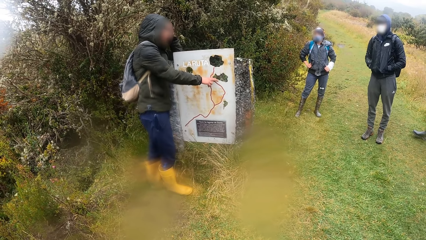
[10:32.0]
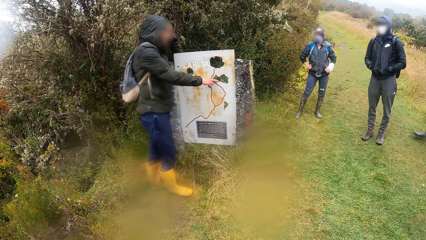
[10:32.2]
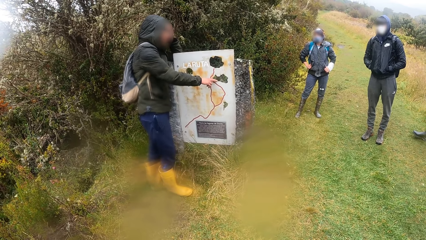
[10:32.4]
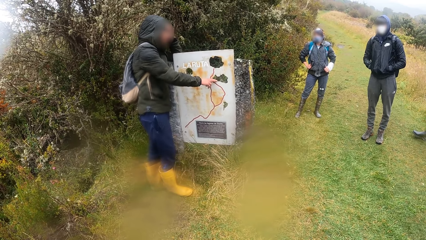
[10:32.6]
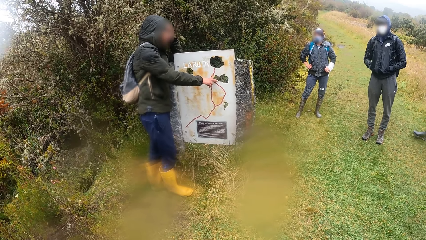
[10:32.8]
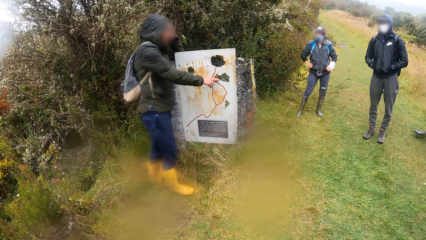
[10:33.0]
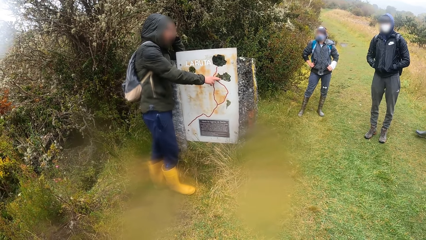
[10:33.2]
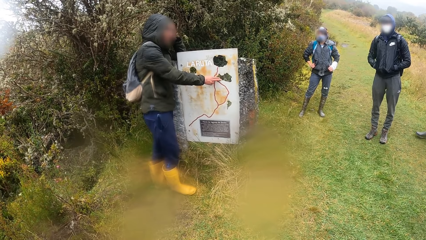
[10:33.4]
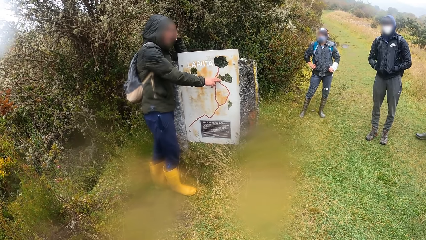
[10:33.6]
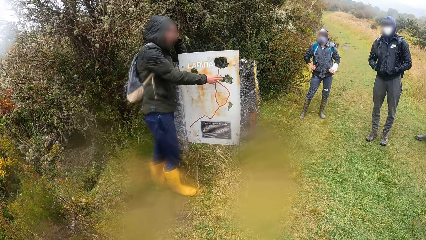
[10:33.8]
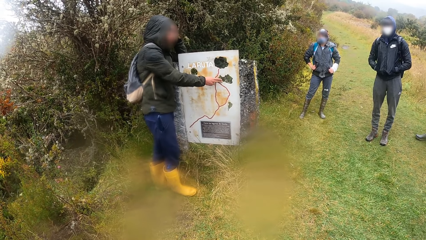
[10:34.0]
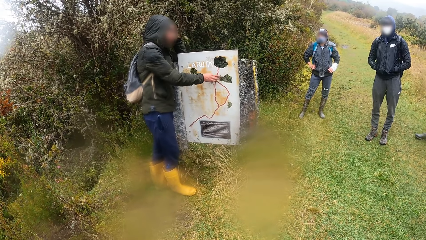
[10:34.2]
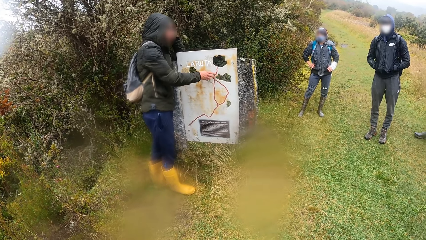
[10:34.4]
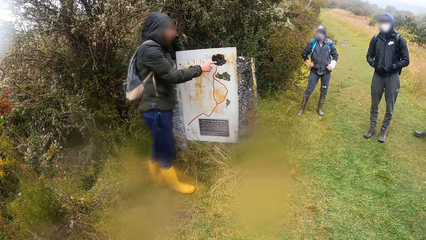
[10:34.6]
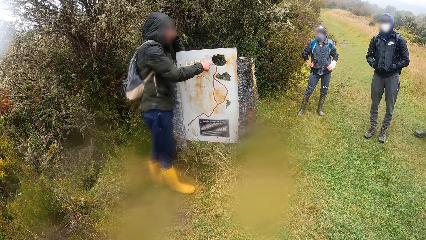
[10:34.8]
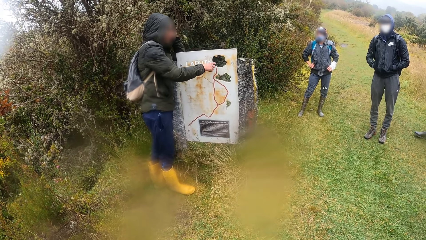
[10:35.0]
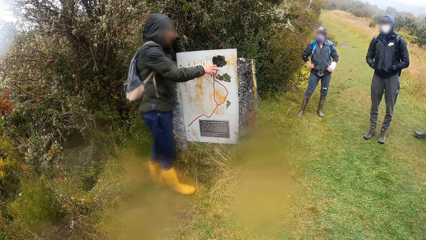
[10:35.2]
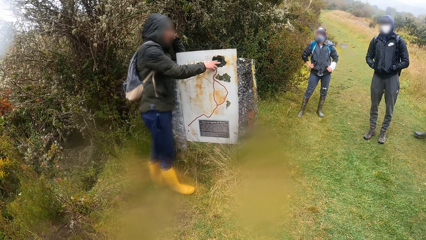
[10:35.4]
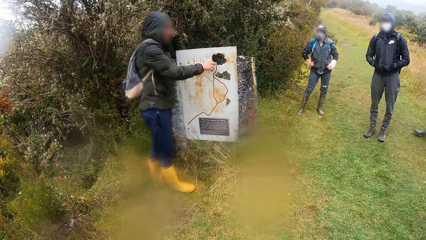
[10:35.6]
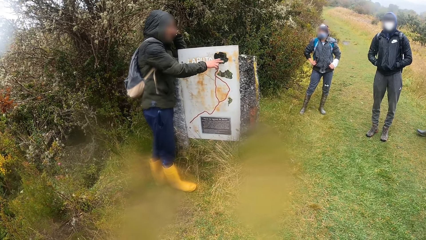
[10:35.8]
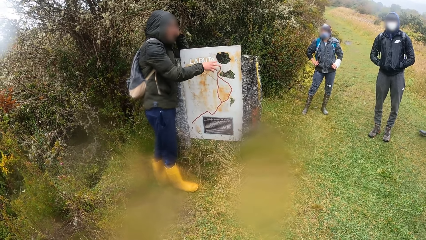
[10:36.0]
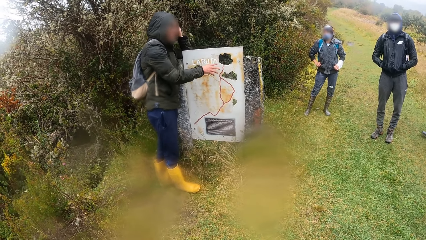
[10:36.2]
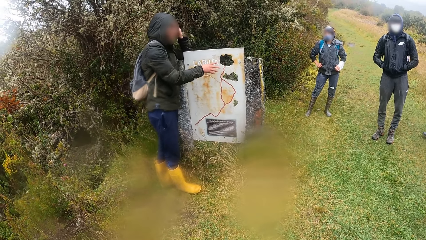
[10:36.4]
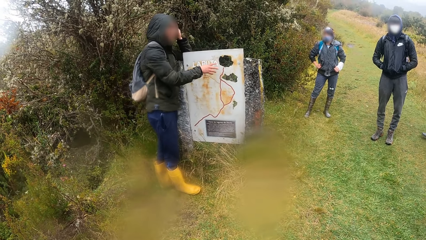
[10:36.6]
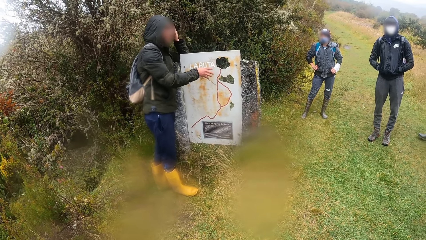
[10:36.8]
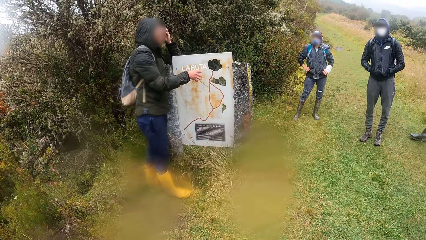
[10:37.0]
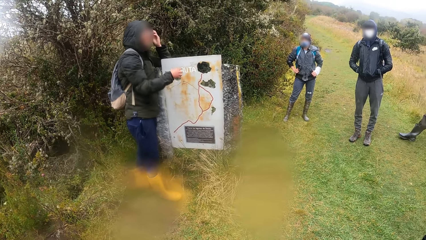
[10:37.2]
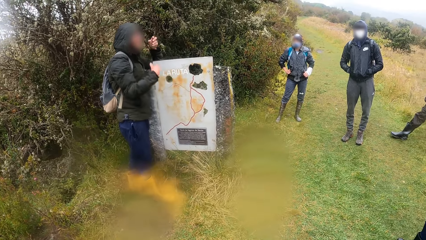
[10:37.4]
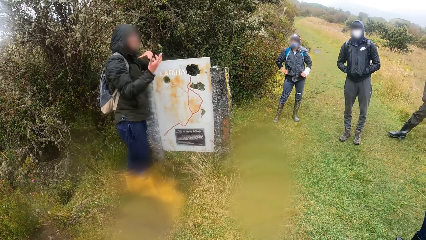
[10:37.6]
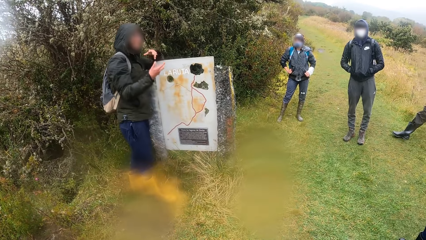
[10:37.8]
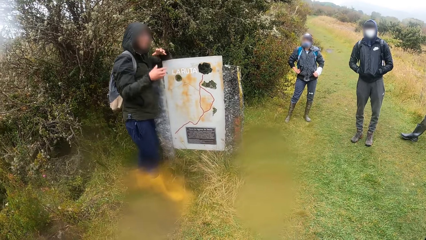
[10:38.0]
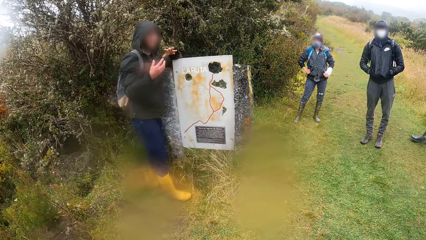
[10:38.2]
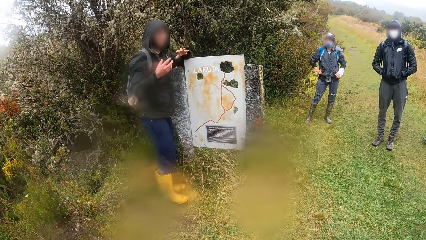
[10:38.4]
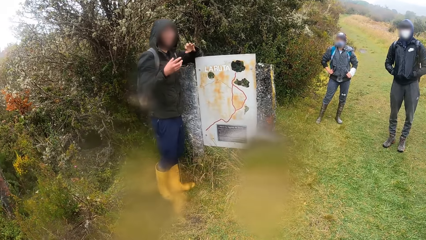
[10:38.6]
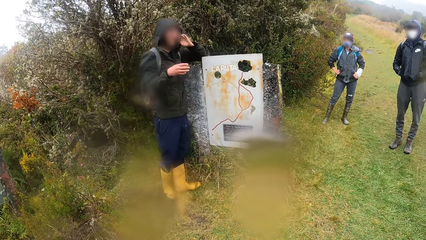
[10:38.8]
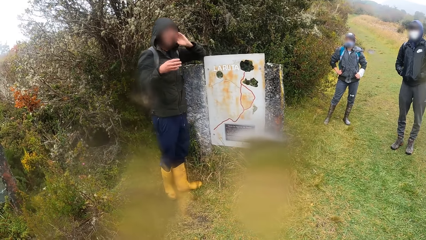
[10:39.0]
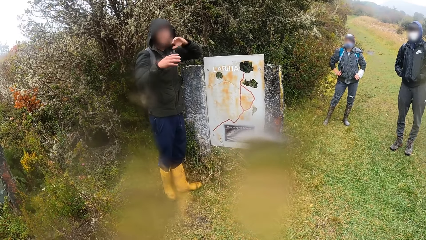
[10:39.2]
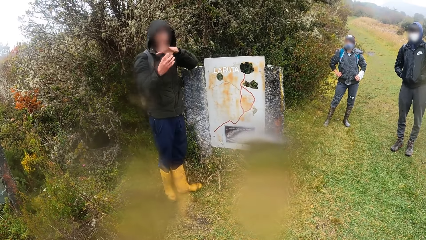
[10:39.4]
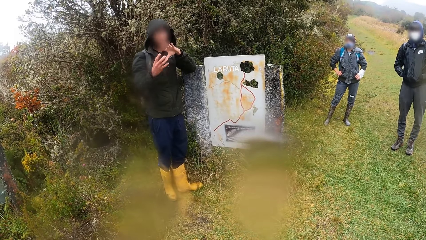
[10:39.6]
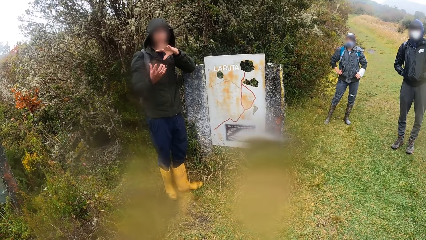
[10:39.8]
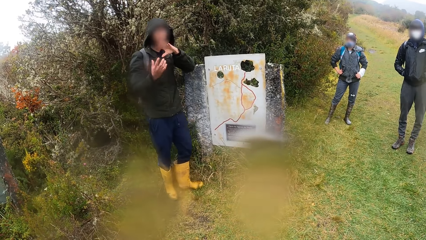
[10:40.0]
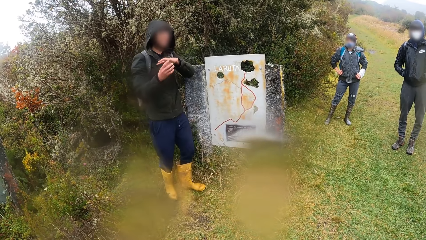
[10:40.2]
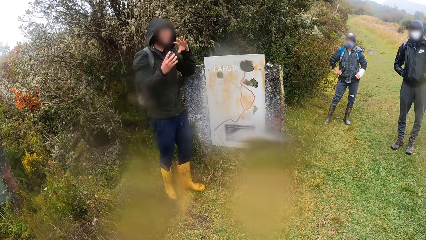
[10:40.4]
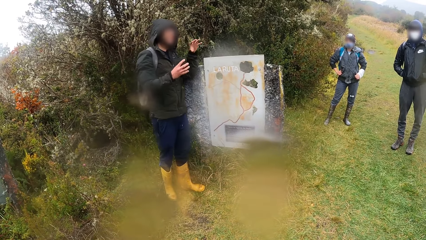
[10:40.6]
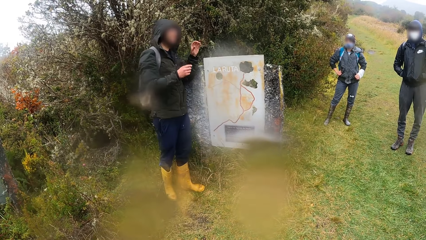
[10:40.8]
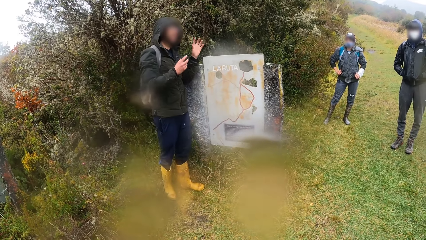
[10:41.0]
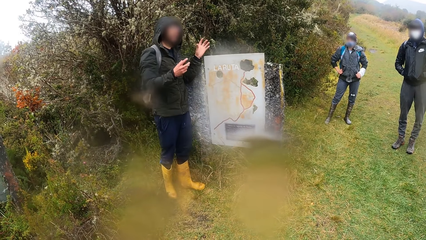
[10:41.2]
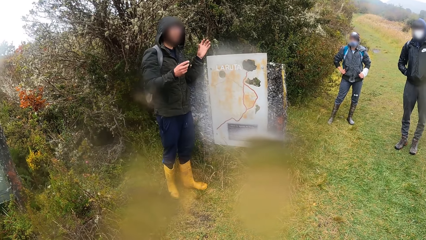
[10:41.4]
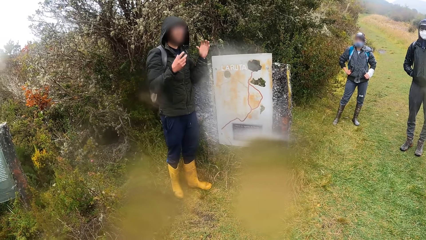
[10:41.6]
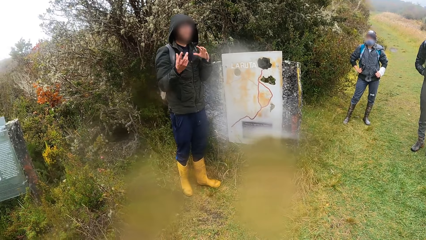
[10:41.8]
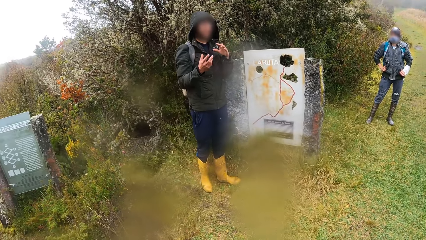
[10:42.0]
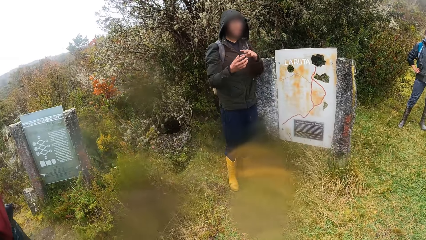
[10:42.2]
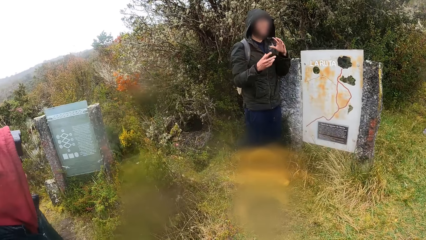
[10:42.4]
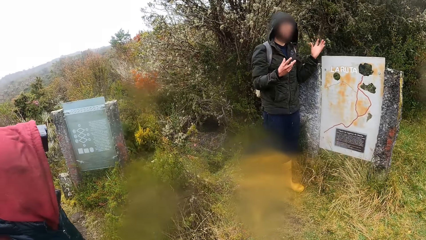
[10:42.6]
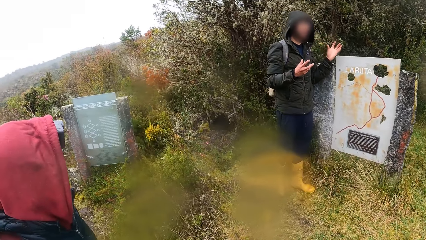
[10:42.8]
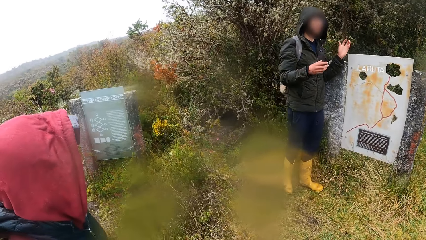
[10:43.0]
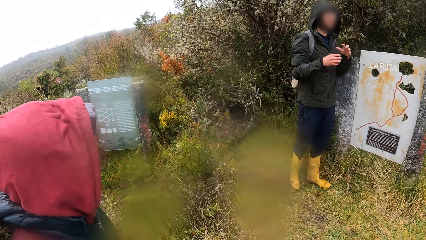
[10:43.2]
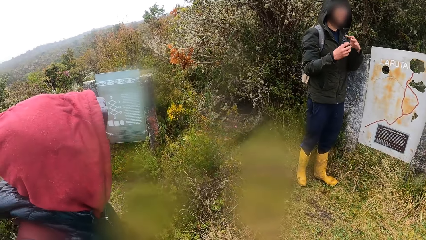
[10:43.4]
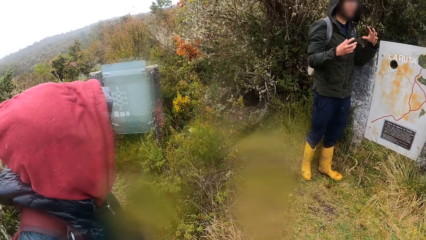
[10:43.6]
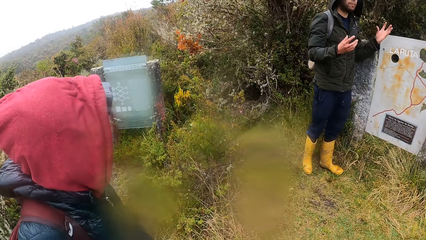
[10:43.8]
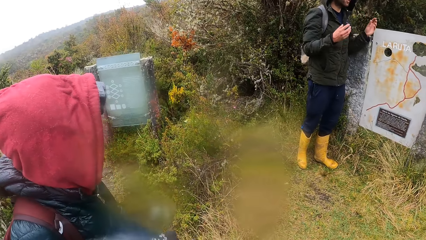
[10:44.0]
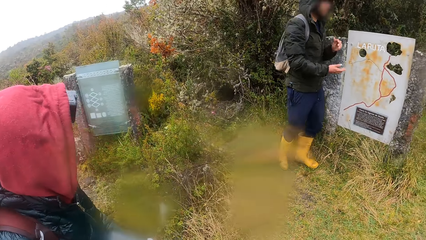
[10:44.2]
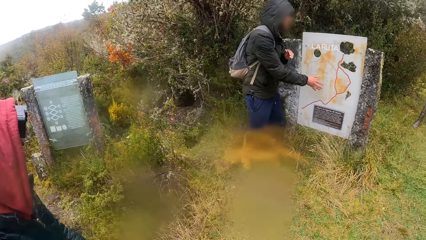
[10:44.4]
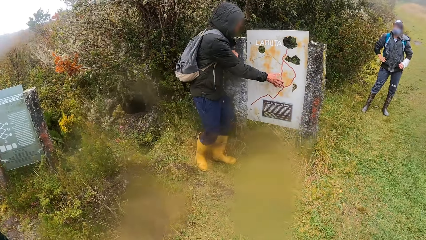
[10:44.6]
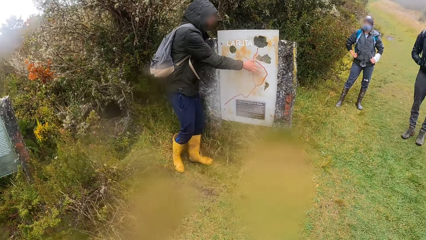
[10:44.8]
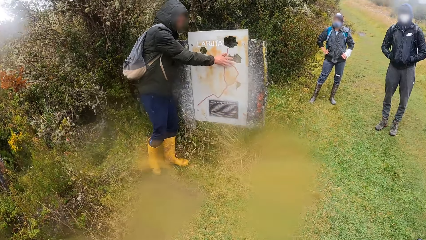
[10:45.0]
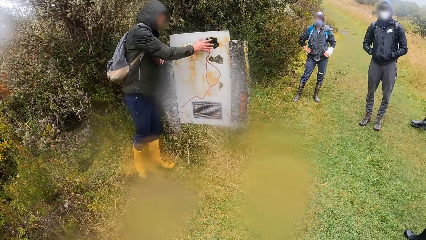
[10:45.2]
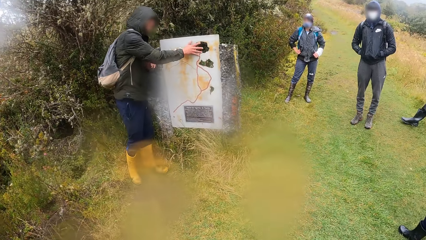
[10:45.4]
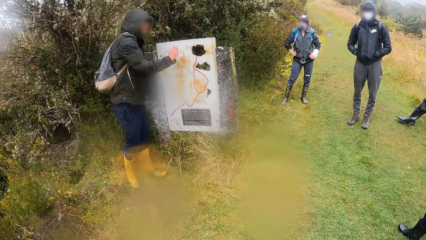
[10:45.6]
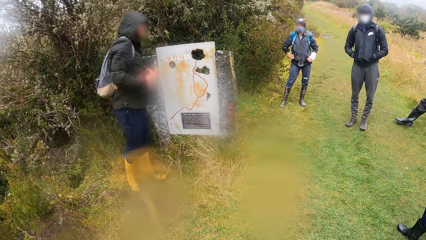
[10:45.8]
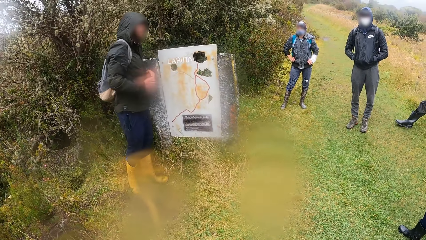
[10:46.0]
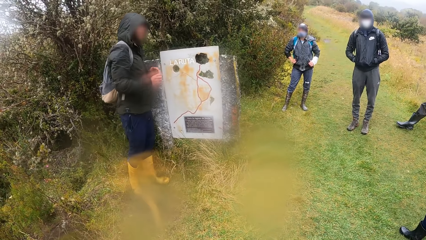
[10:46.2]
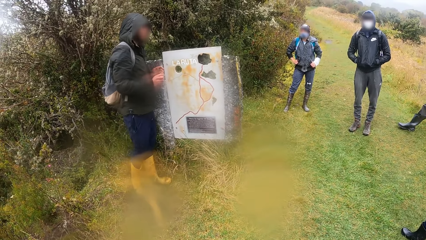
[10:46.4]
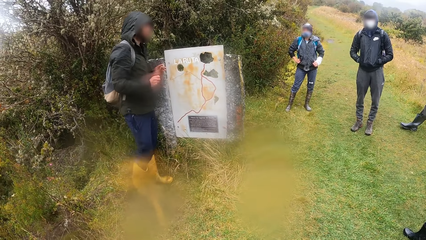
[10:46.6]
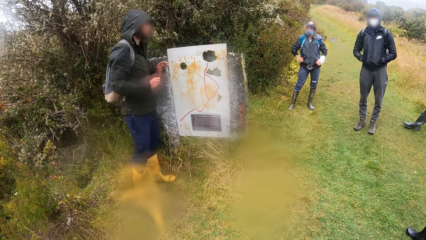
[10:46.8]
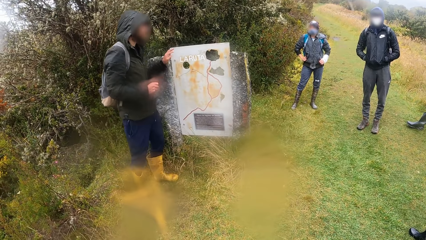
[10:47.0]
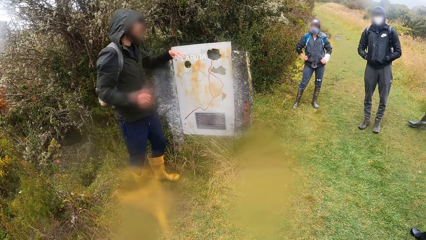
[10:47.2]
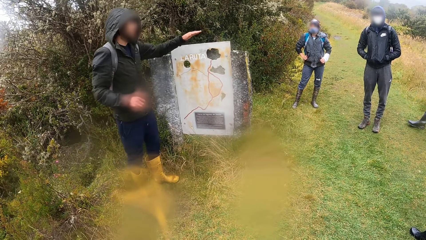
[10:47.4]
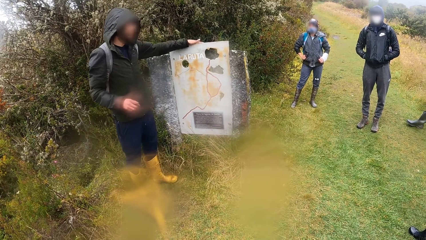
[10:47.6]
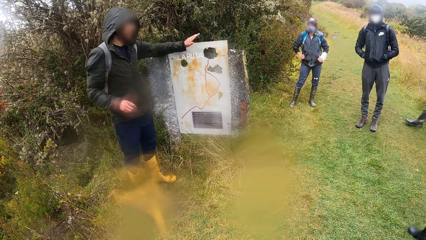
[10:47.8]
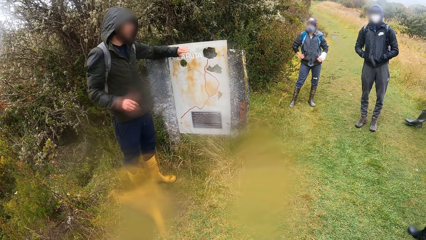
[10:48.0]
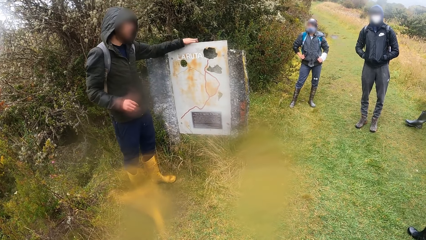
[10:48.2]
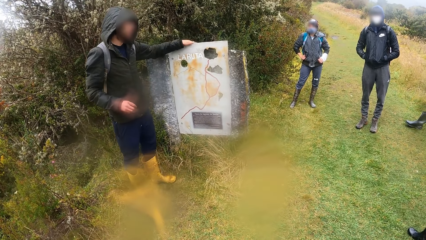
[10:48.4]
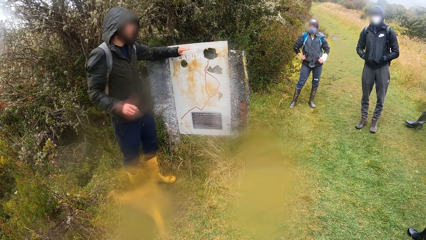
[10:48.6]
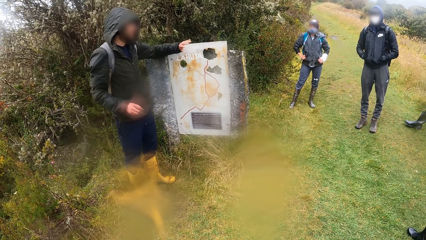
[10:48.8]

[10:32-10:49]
The man makes a hand gesture with his left hand. He makes a hand gesture with his left hand again.
